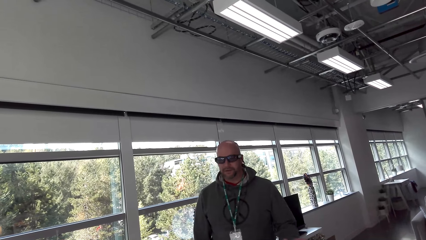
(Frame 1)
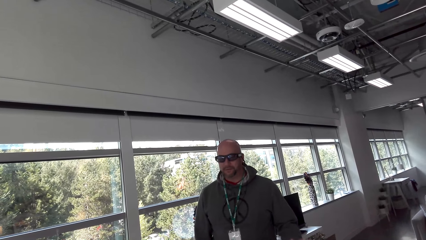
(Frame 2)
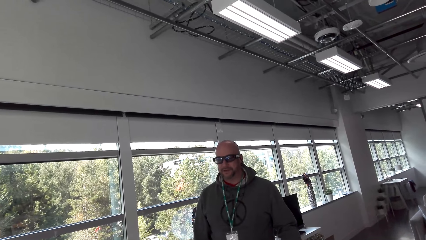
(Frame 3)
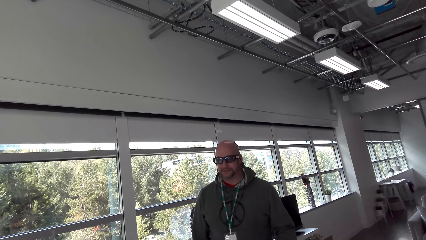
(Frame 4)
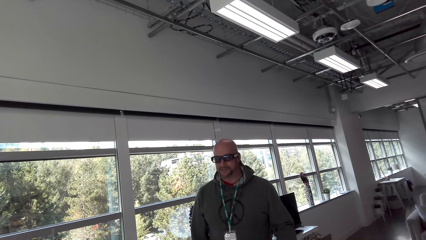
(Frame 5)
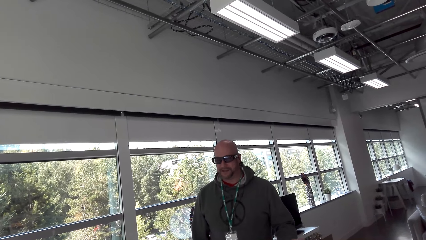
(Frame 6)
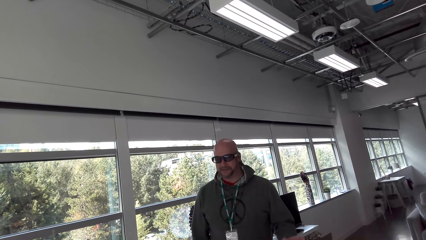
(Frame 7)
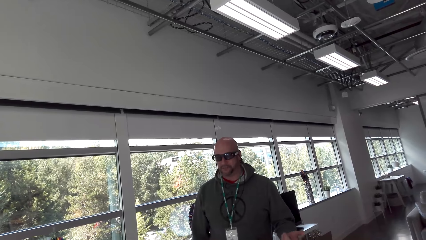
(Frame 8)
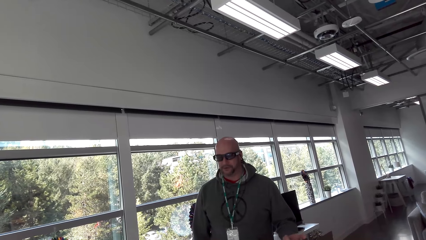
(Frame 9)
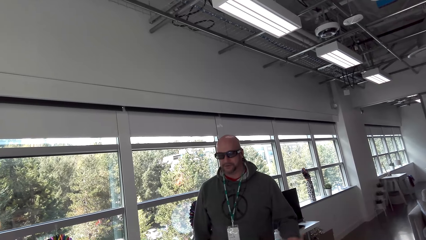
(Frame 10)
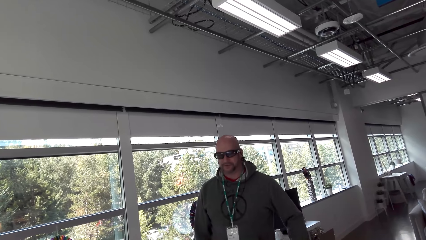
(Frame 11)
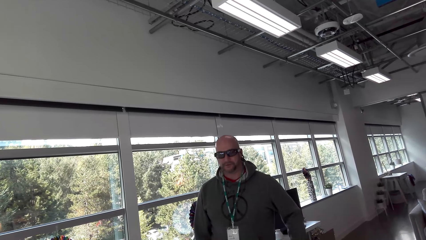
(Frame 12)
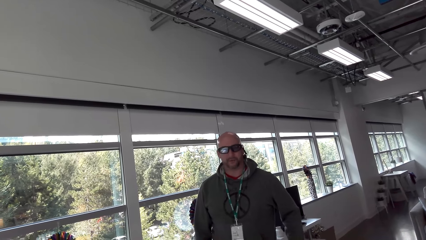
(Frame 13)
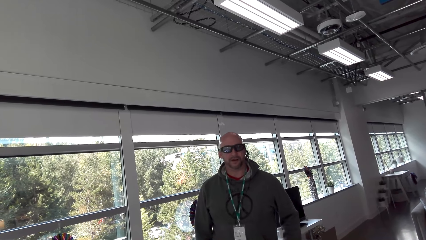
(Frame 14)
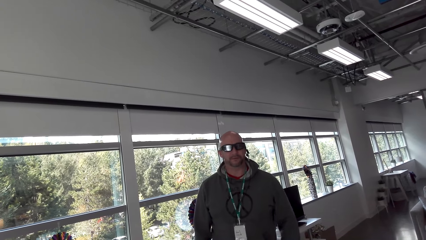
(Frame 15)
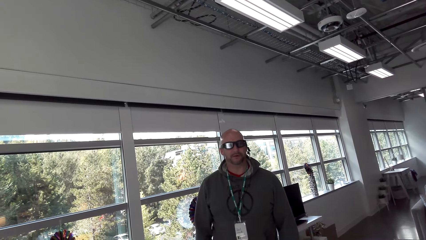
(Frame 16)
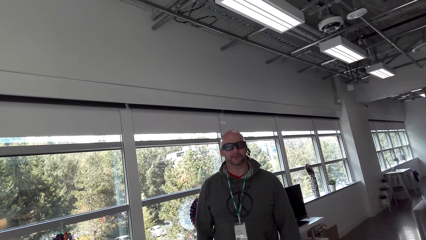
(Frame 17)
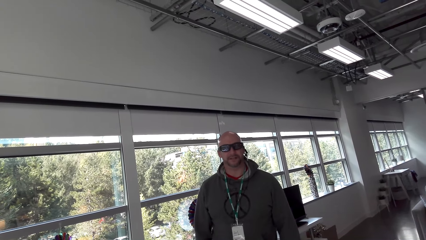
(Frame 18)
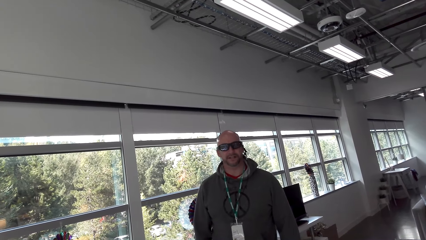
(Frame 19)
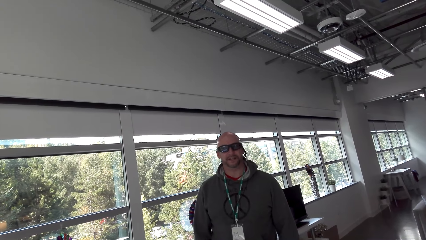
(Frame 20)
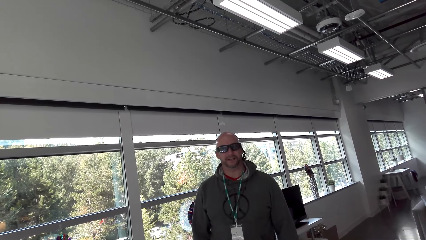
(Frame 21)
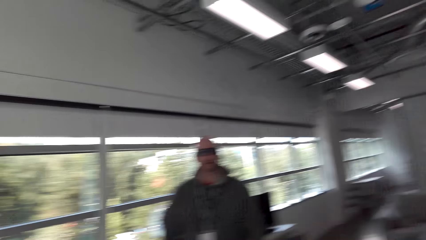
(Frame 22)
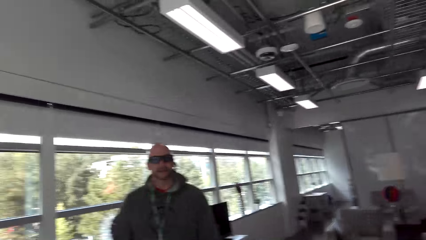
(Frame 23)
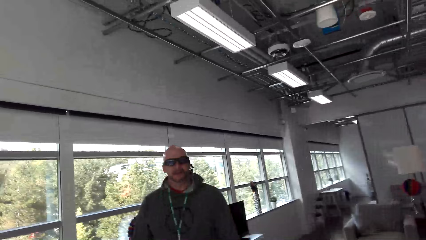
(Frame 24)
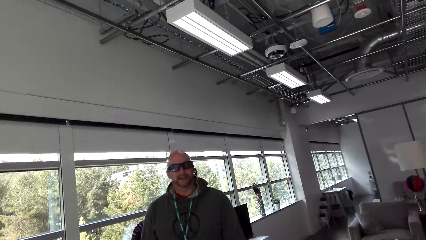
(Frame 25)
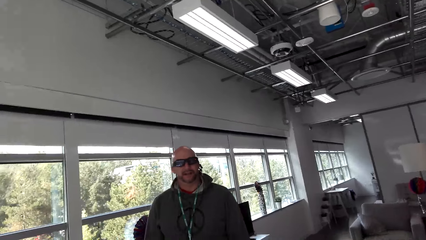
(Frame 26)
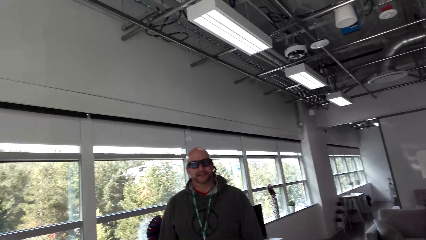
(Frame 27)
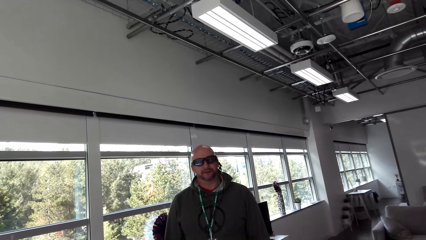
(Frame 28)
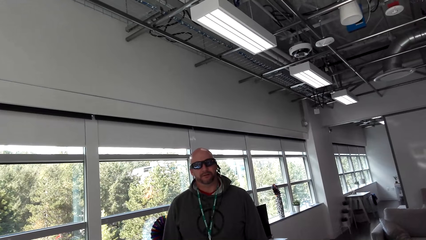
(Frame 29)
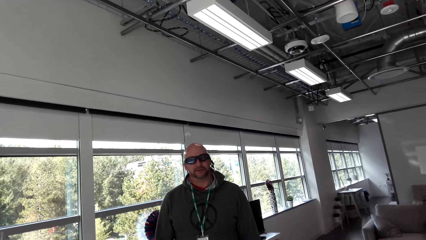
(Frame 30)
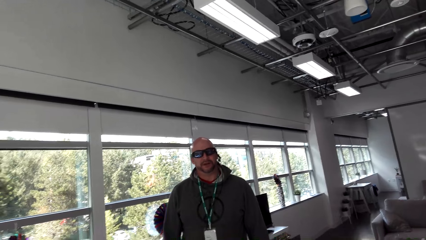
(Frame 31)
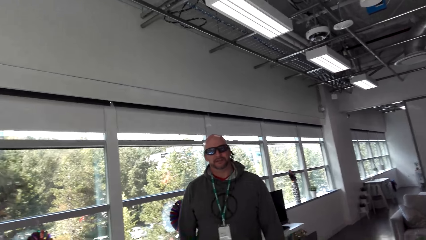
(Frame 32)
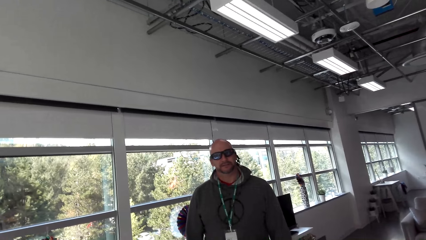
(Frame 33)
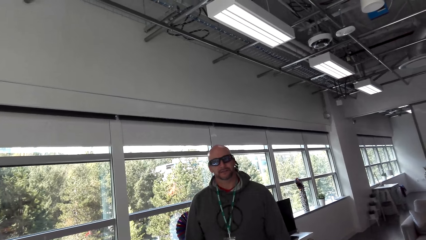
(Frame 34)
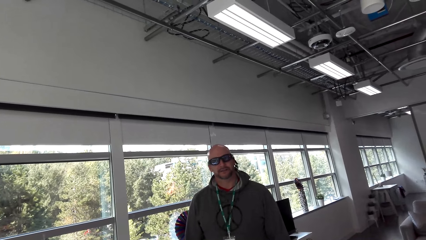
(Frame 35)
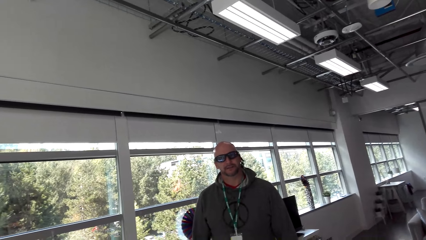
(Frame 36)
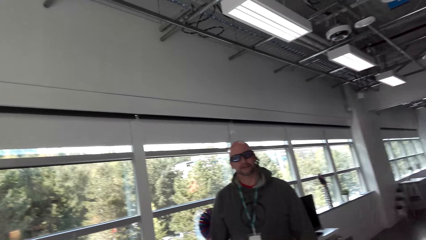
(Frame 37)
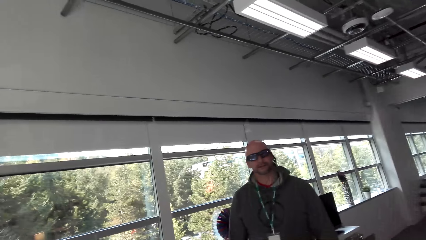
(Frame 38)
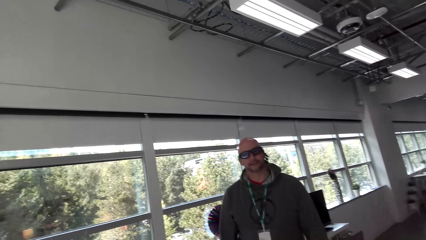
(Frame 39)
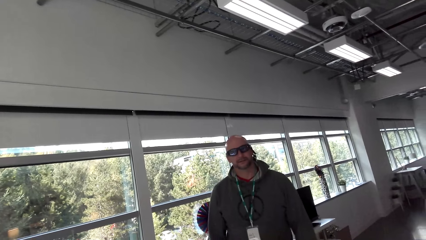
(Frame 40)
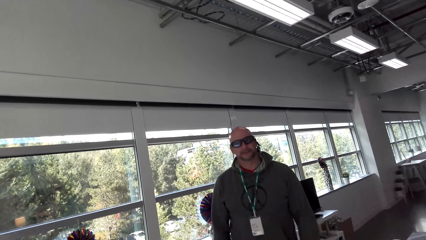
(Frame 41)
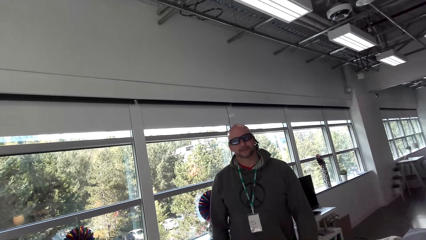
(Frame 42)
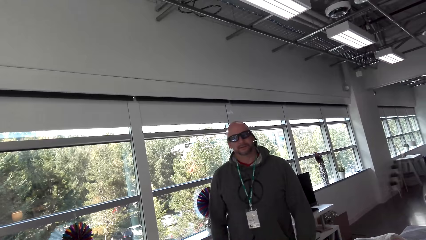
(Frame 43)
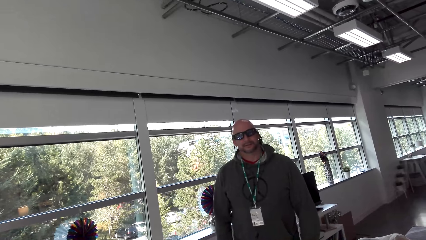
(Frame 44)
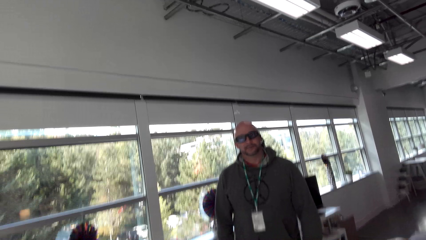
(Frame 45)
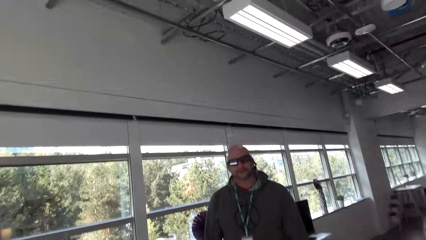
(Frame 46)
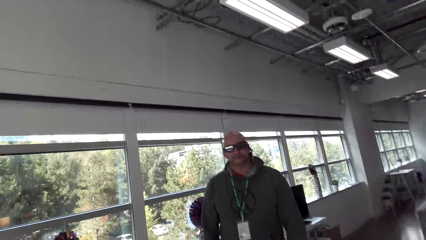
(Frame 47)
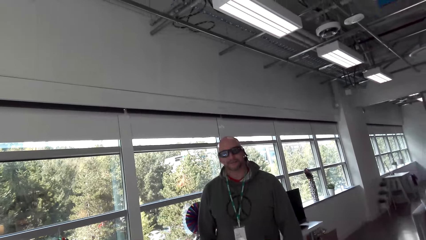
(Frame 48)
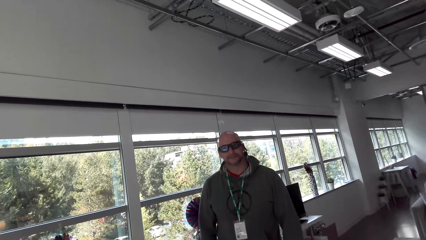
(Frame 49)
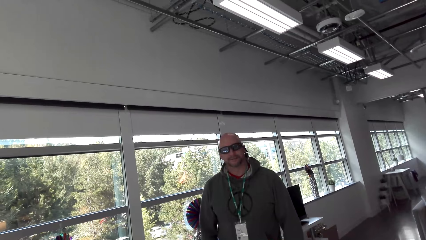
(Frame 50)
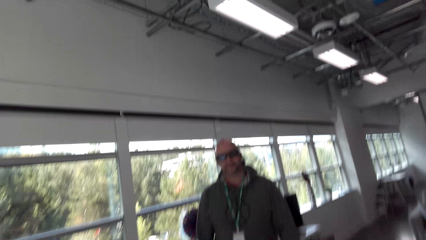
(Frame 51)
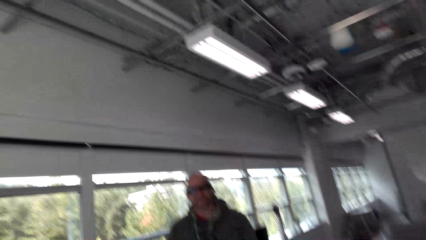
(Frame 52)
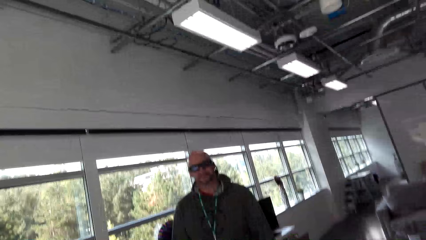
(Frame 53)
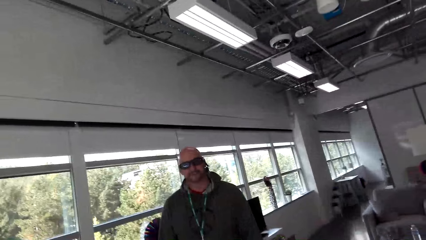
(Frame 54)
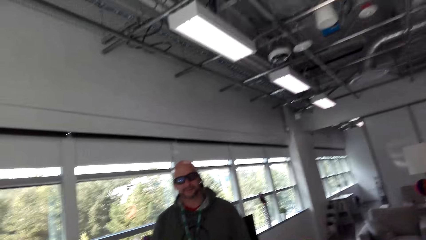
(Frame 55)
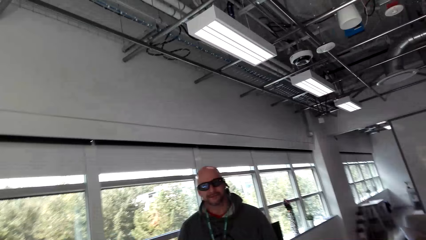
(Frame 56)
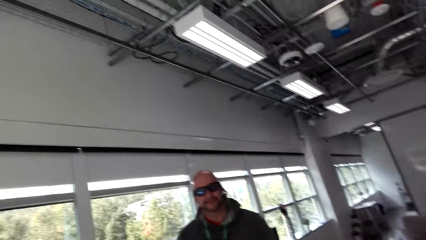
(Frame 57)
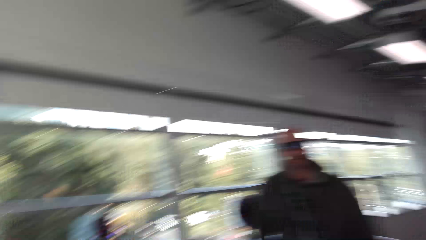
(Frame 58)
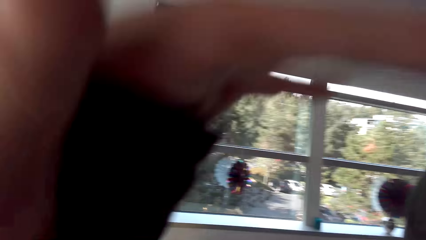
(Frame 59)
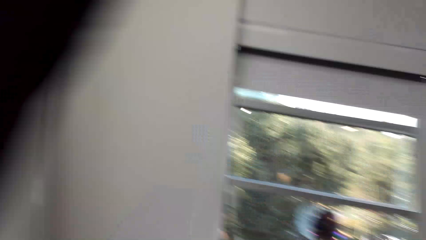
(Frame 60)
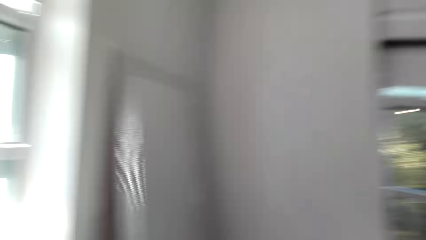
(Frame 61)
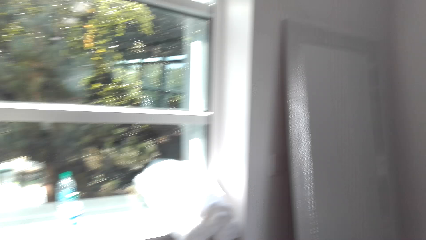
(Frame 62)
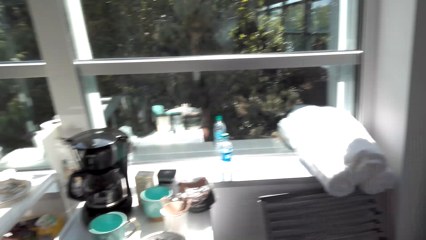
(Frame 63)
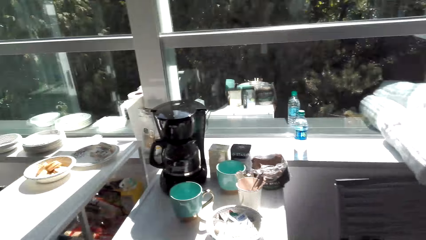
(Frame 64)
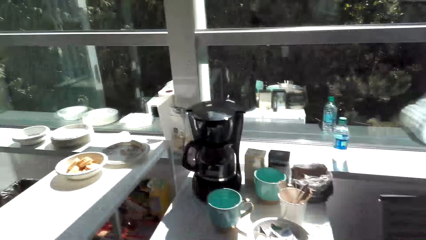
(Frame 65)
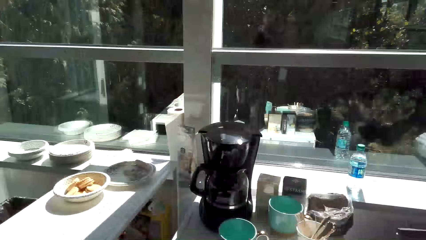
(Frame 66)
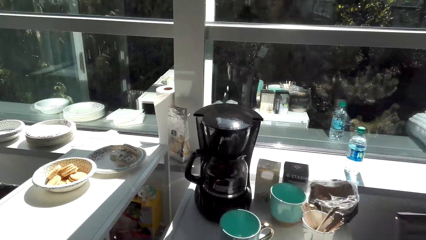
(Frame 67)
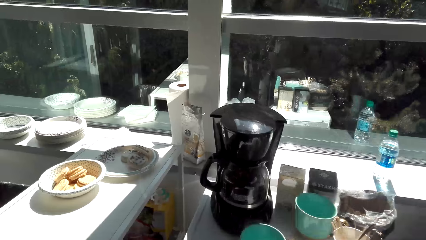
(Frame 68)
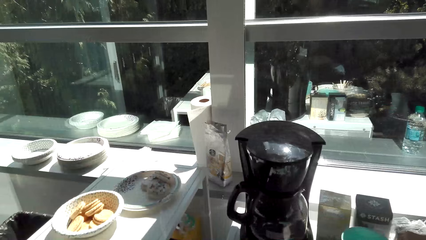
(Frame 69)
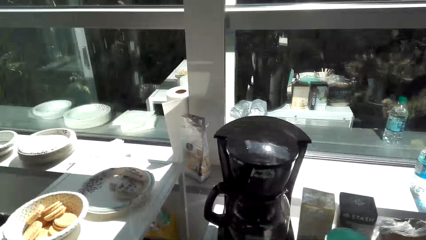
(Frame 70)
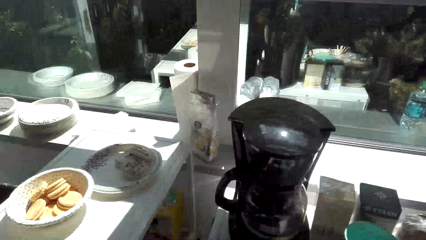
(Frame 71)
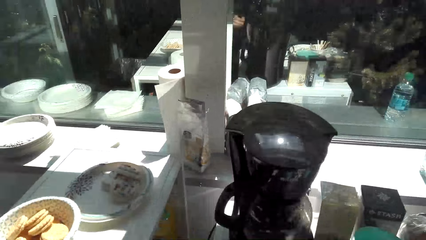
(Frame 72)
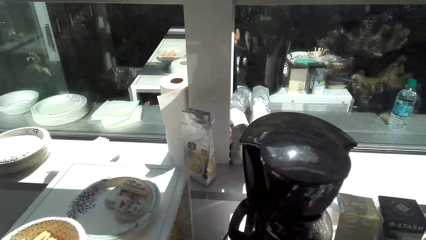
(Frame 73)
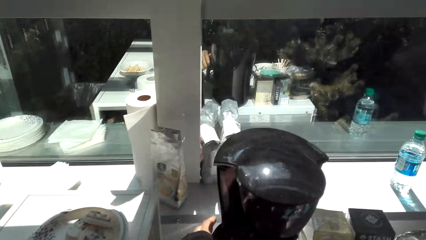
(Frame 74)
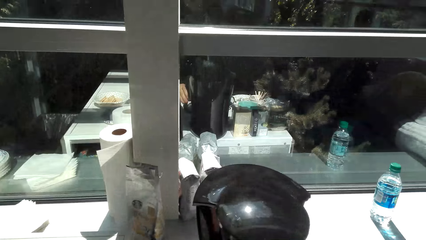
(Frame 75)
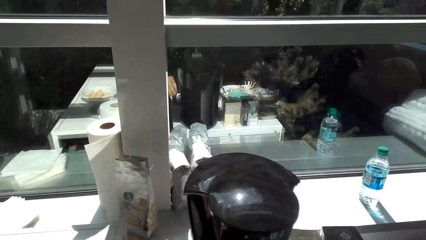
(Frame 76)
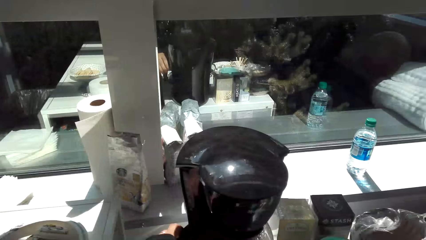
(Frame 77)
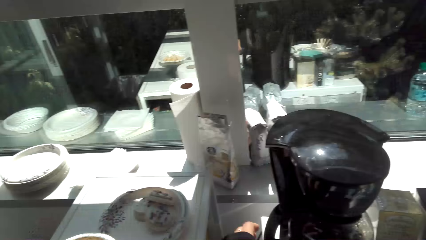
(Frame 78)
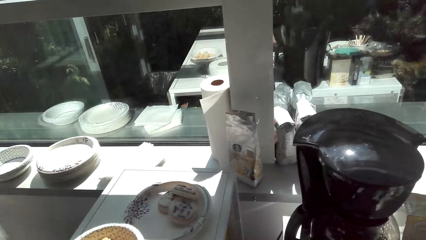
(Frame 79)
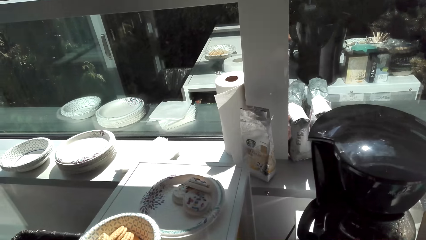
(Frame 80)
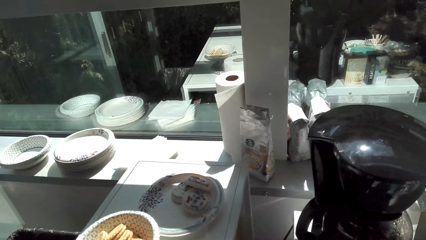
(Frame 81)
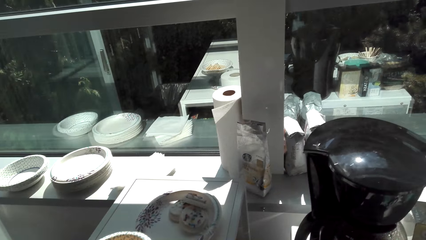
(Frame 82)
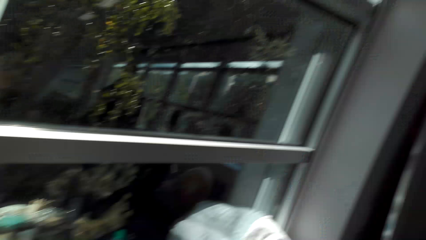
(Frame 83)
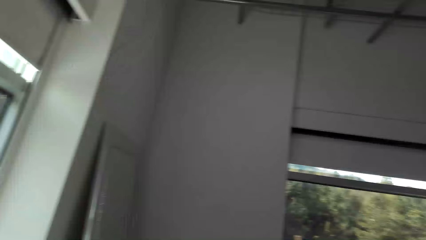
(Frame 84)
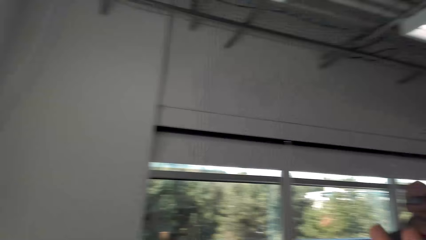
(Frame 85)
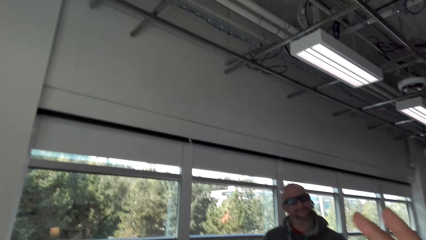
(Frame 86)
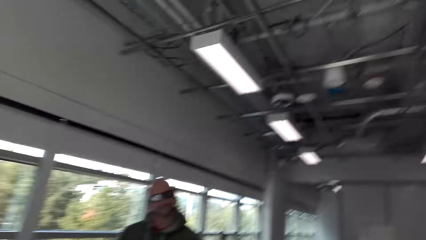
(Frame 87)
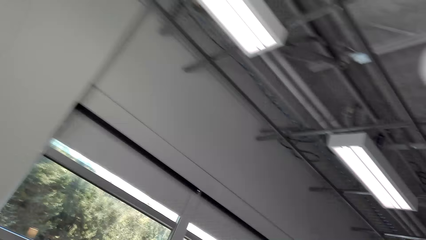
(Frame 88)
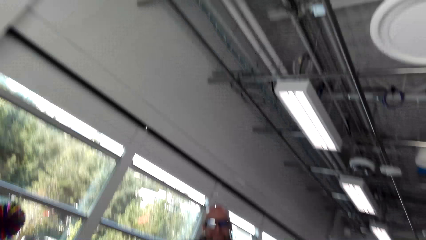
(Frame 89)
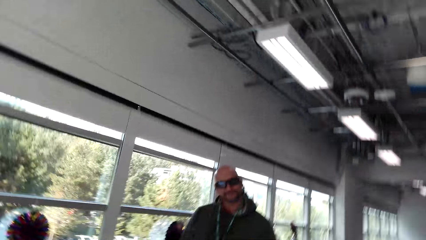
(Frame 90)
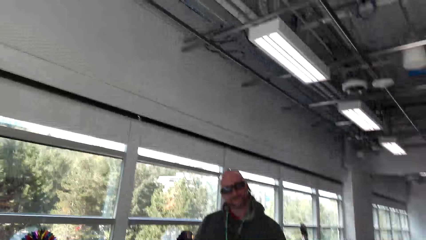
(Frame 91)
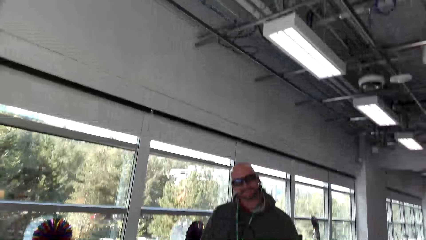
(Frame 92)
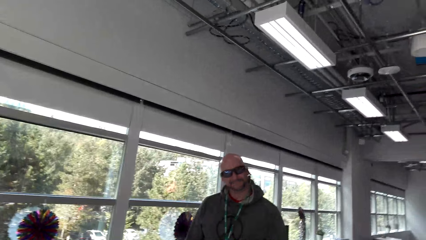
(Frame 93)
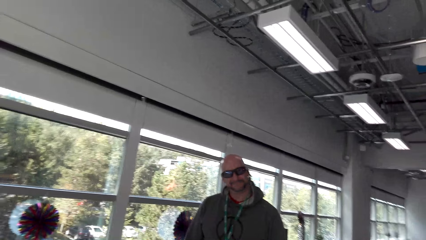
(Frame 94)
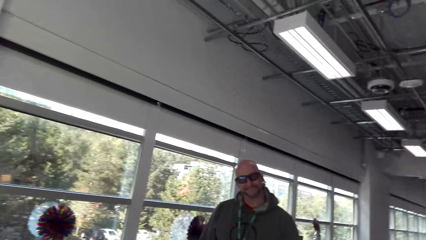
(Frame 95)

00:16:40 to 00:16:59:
The camera wearer adjusts the camera. They converse with a man. The man moves his hands.
